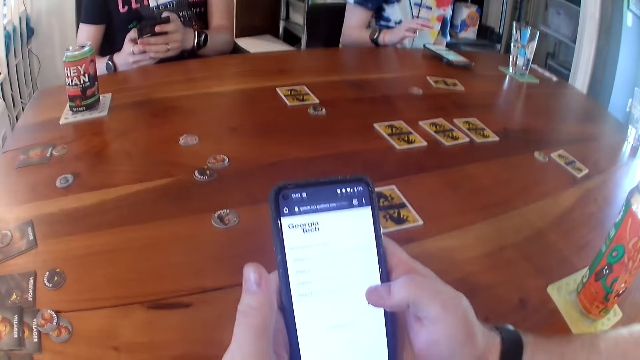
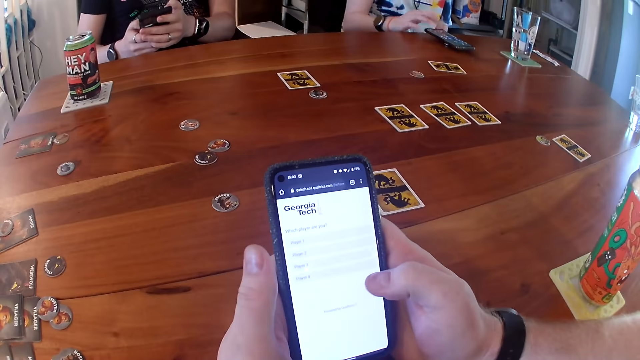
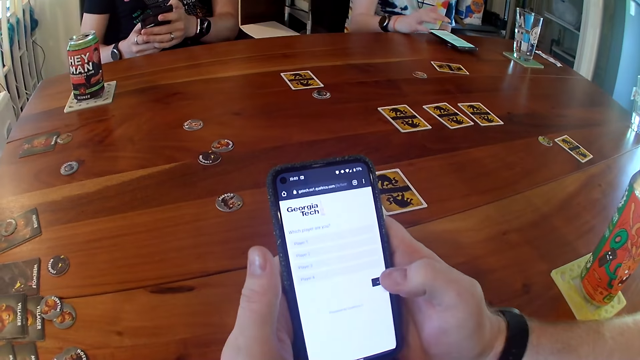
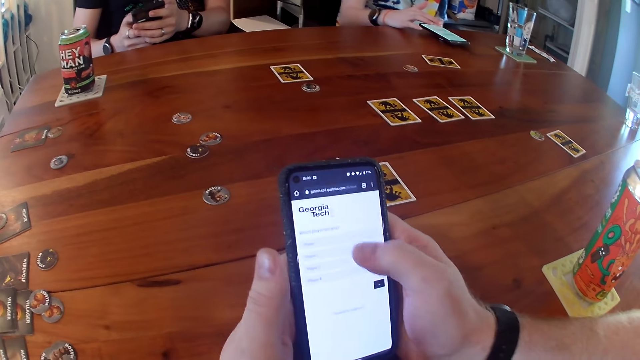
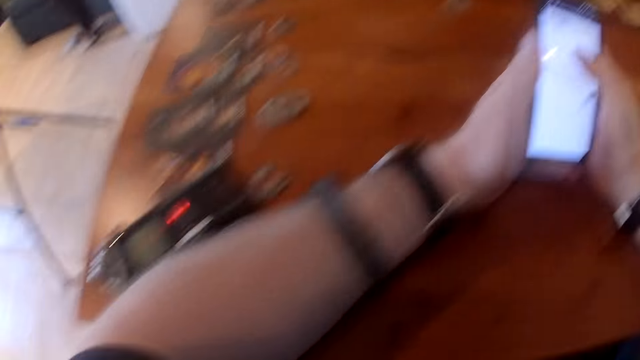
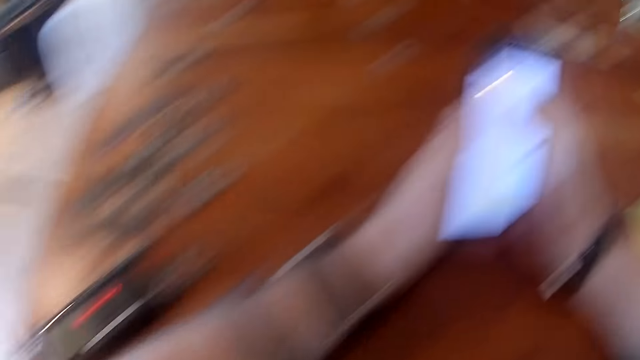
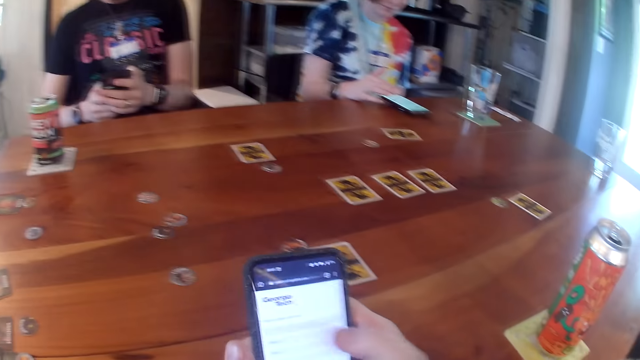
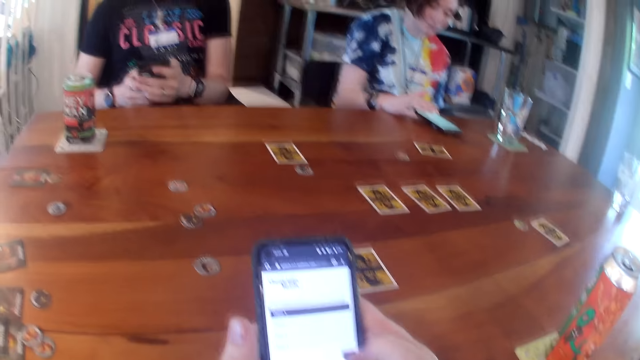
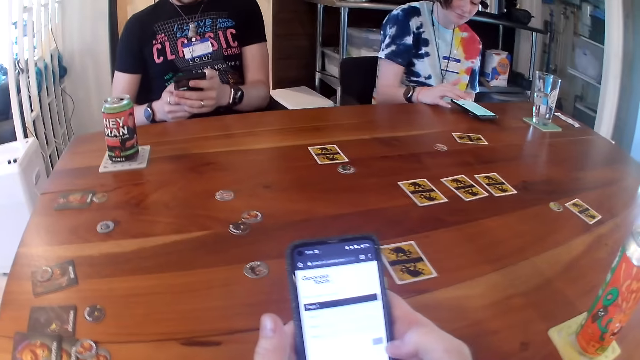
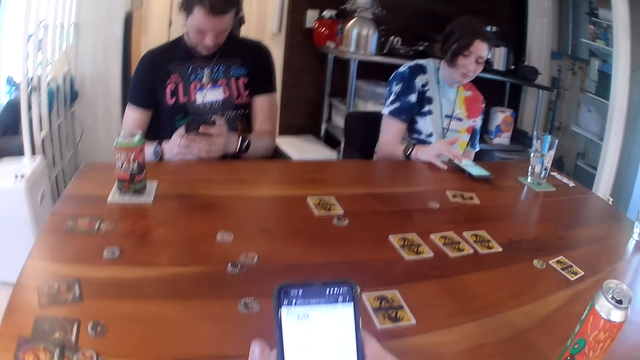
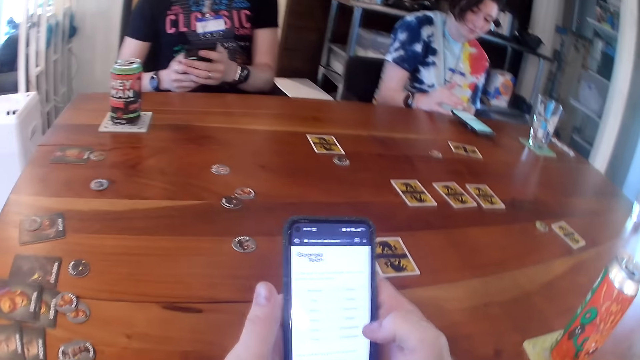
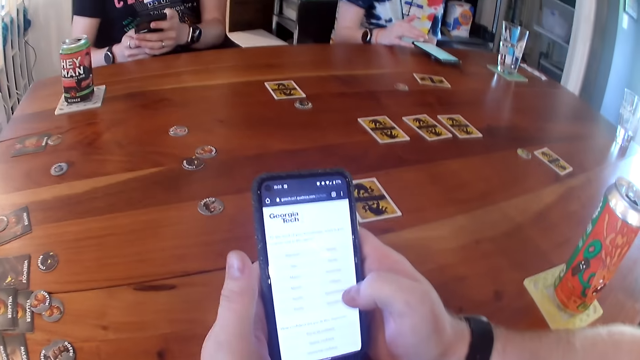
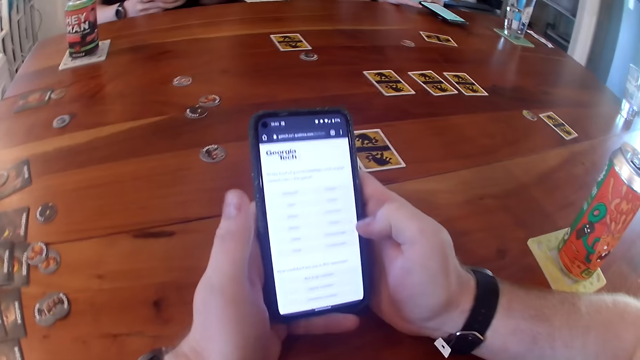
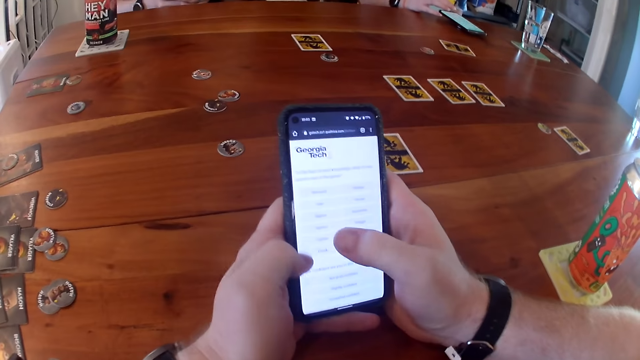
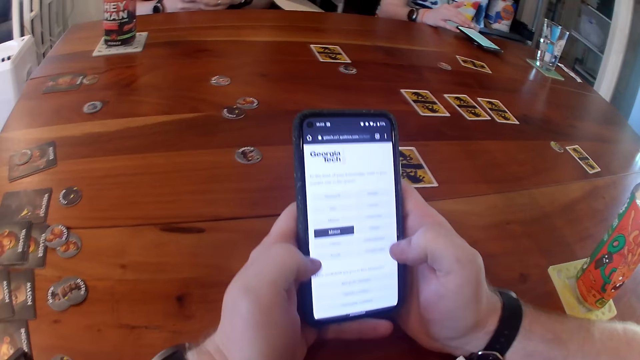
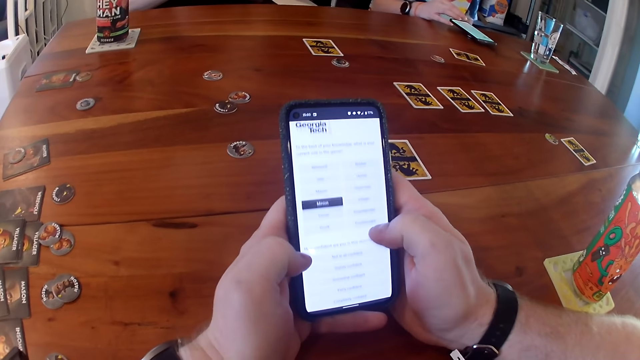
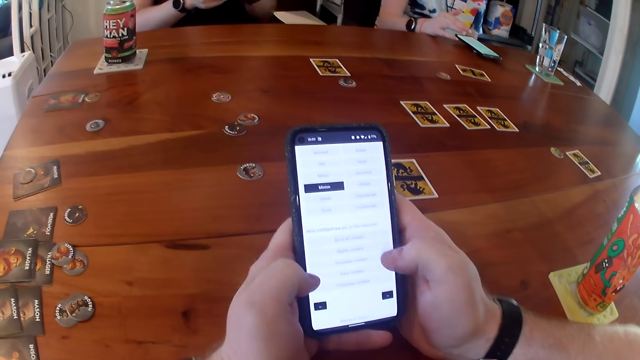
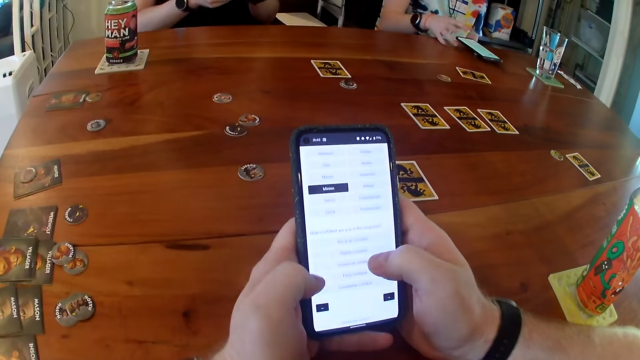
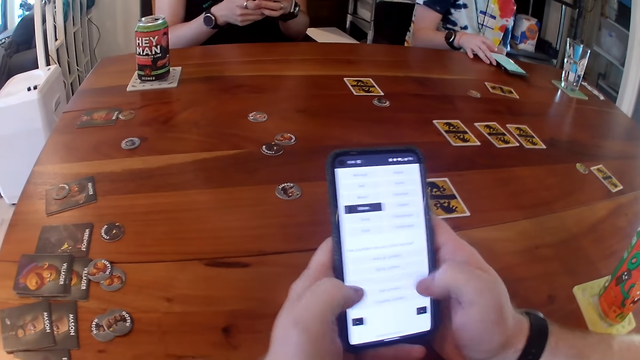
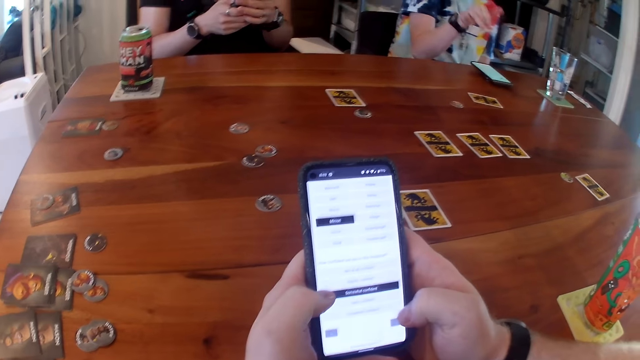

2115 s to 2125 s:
The camera wearer scrolls the phone. He operates the phone on the table with his right hand.

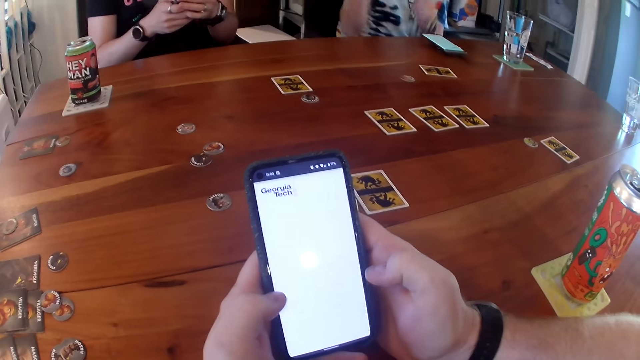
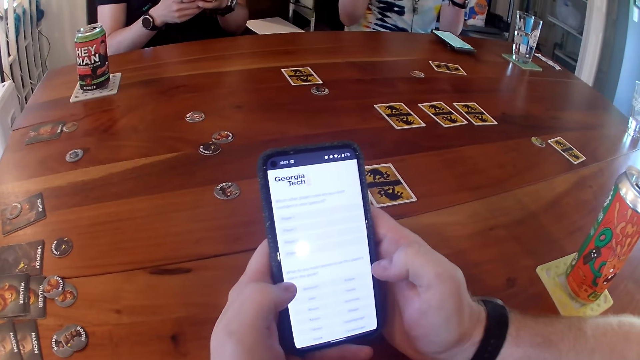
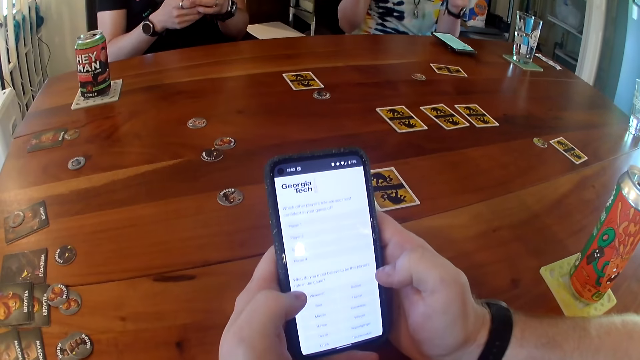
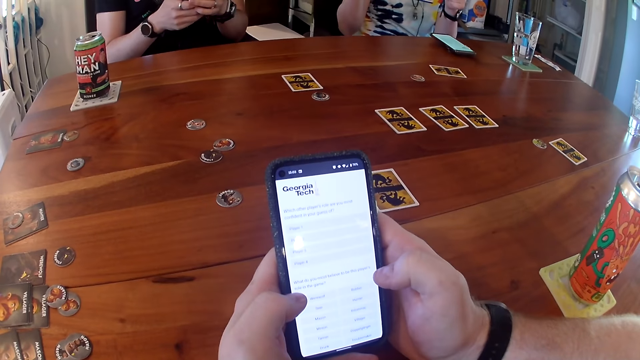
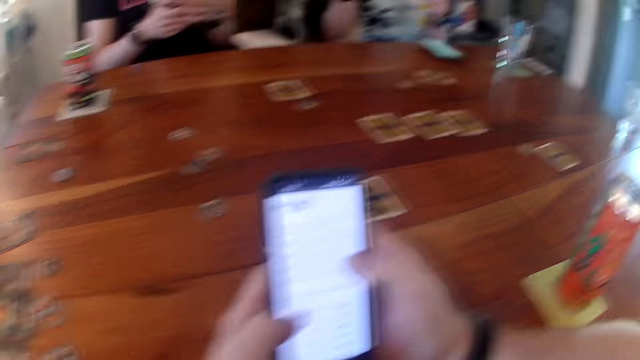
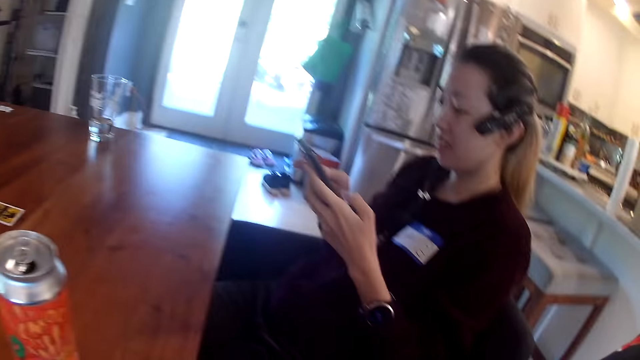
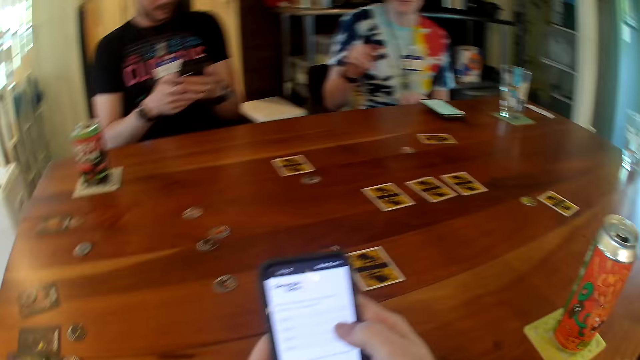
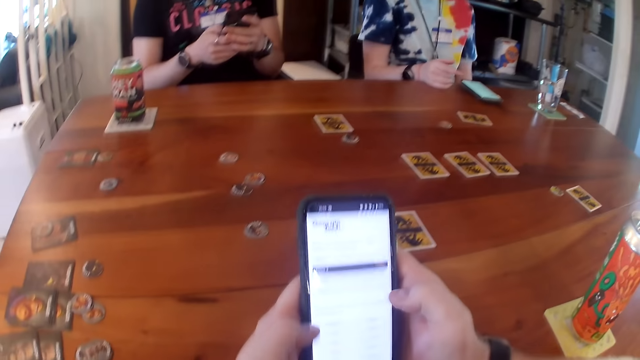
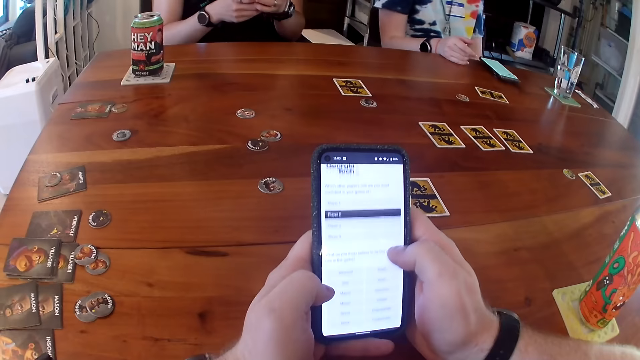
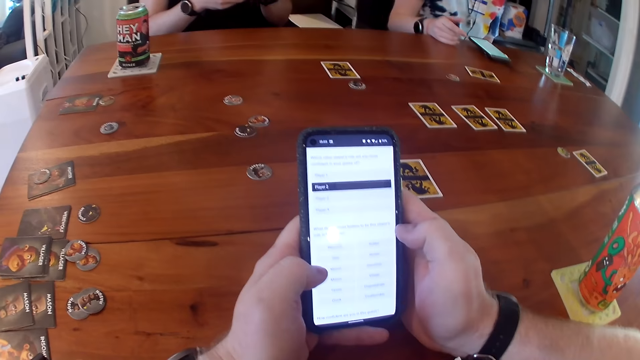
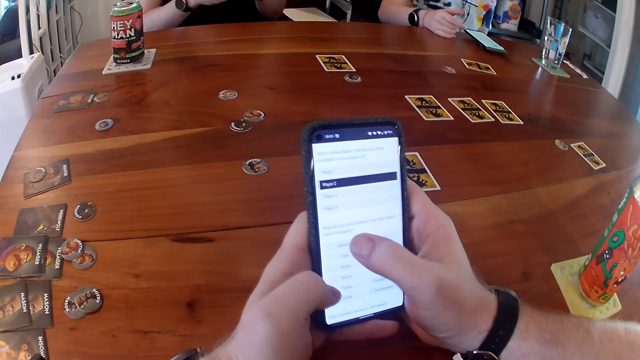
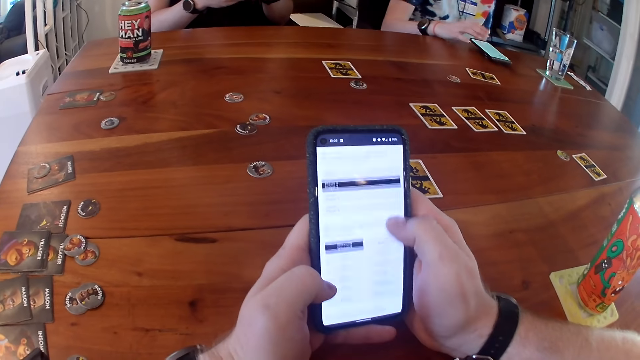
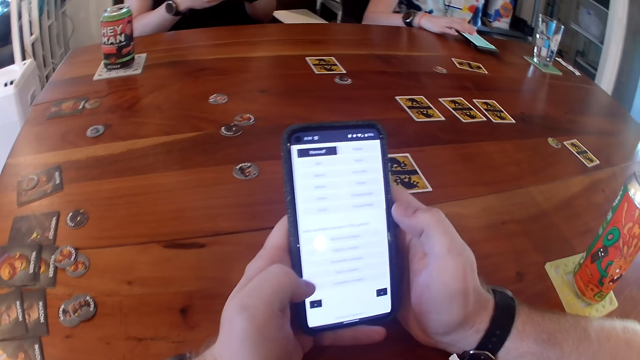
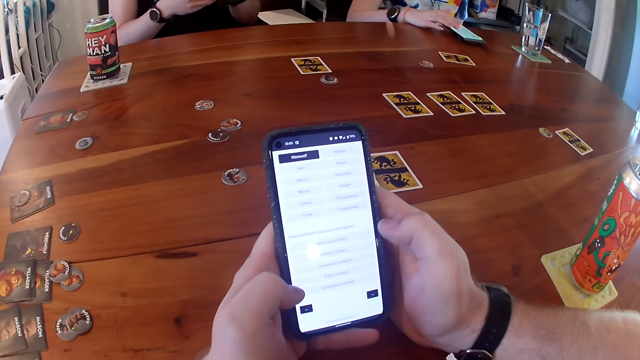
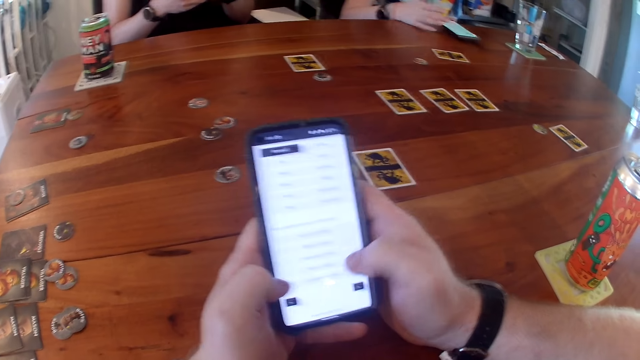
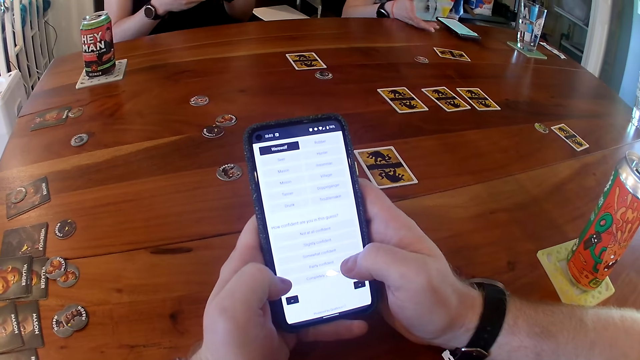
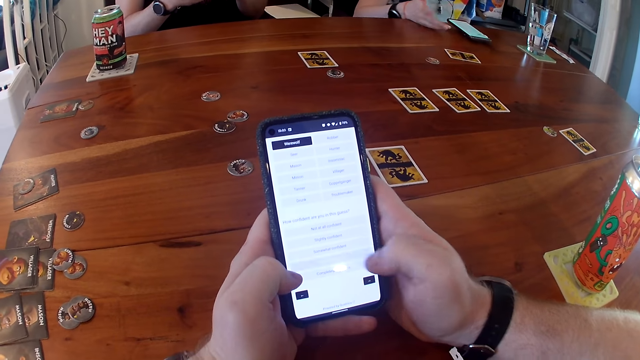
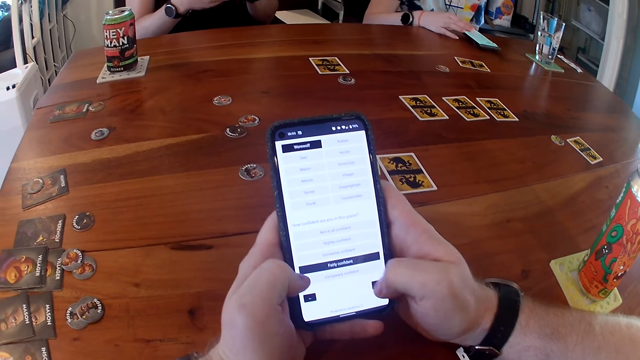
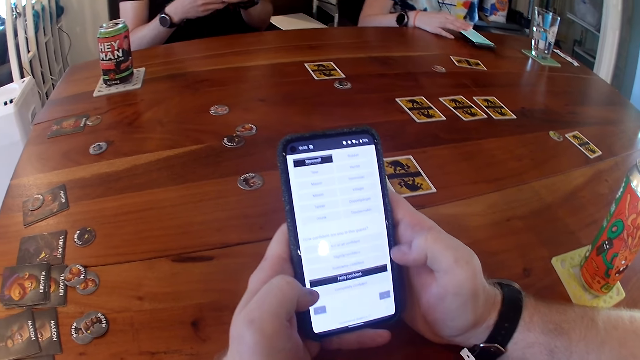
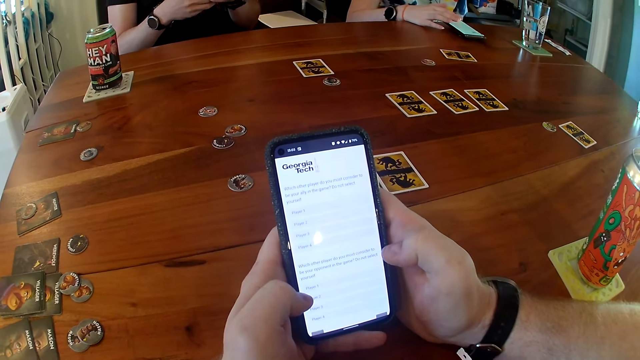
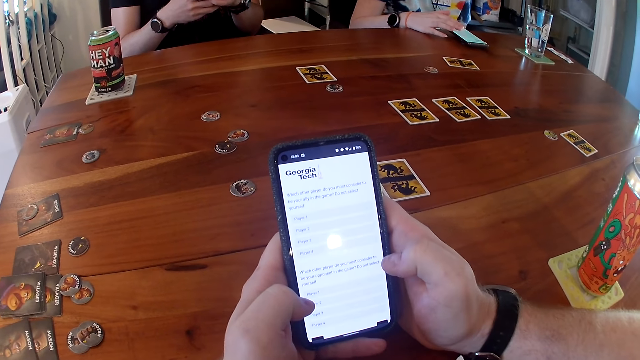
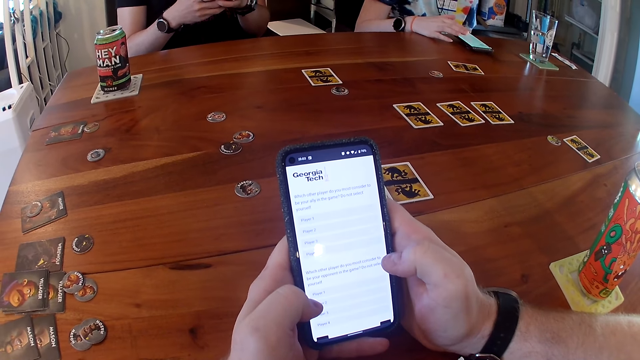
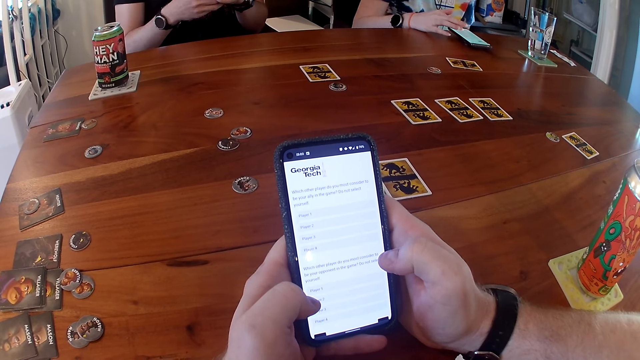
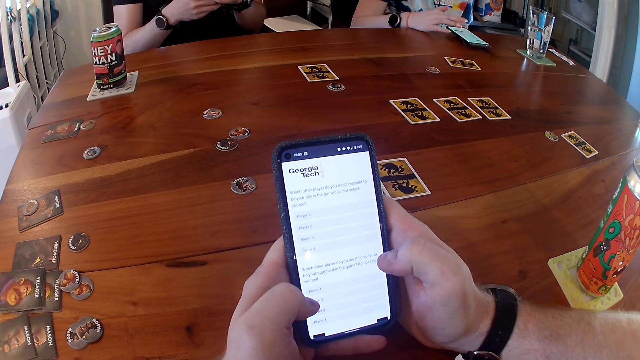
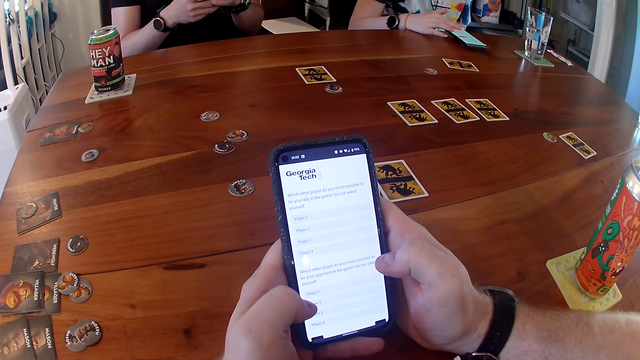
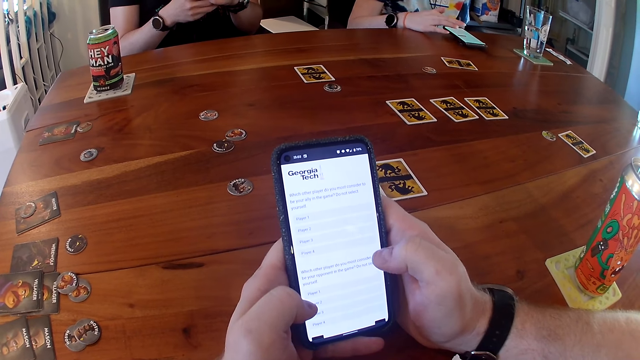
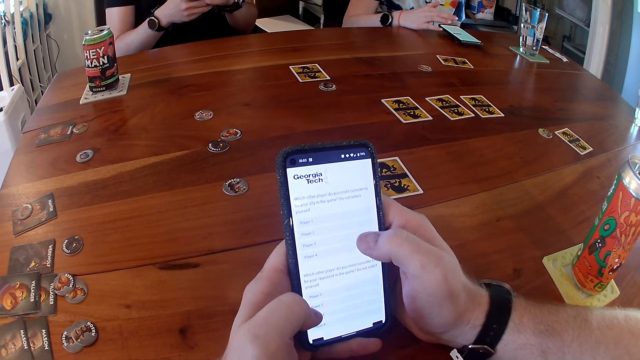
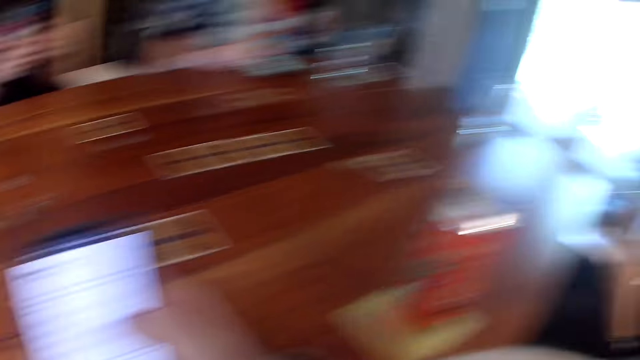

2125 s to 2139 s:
A woman operates a phone in her hands. She scrolls the phone. Another woman scrolls a phone.
